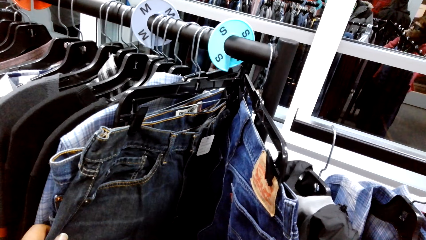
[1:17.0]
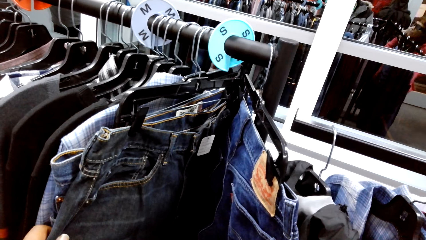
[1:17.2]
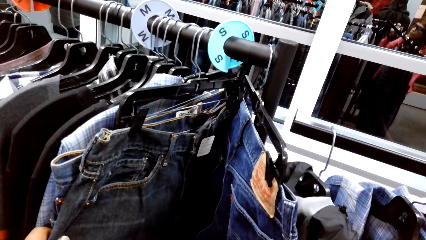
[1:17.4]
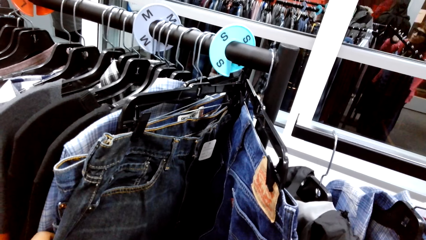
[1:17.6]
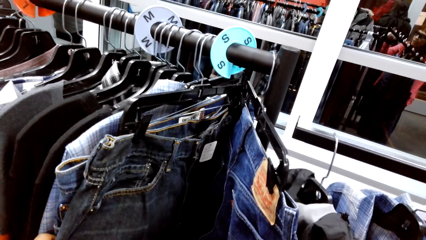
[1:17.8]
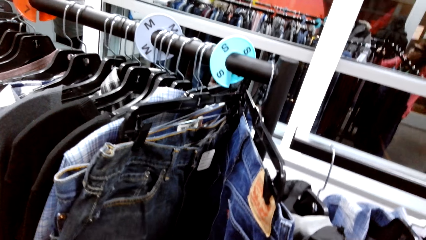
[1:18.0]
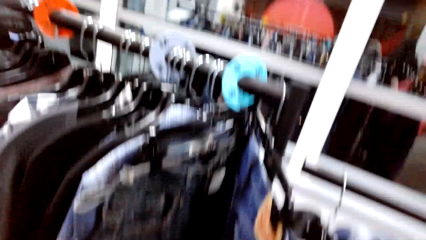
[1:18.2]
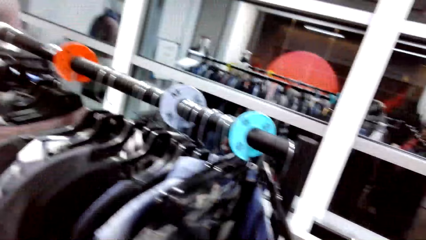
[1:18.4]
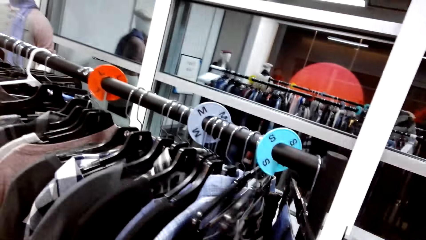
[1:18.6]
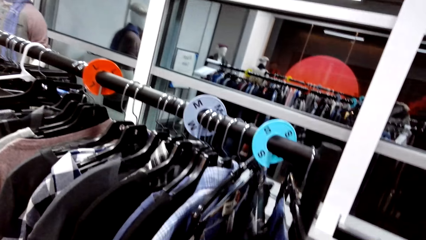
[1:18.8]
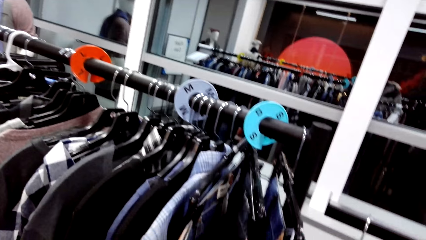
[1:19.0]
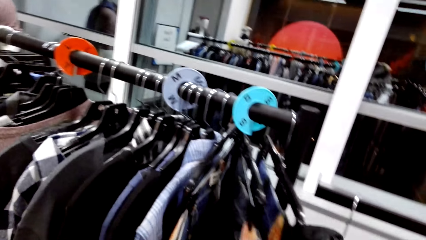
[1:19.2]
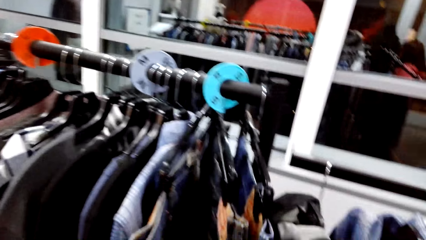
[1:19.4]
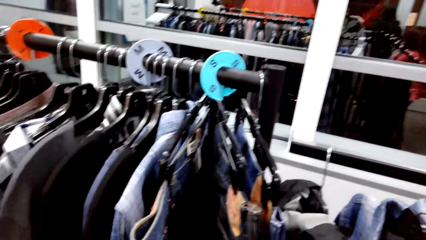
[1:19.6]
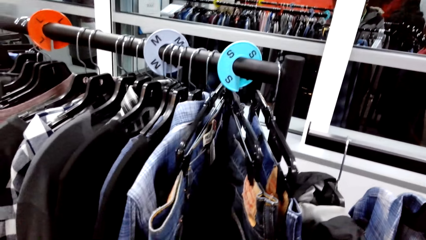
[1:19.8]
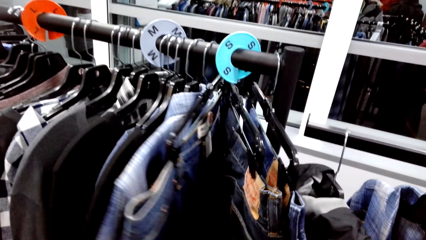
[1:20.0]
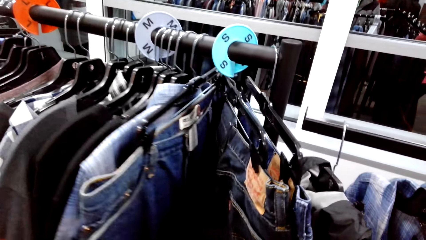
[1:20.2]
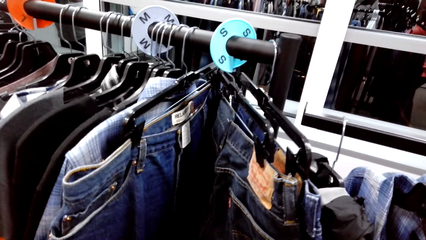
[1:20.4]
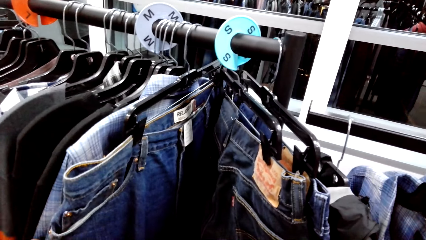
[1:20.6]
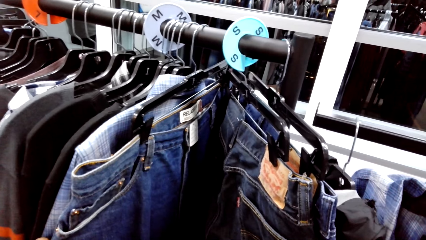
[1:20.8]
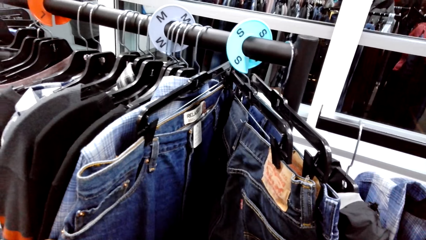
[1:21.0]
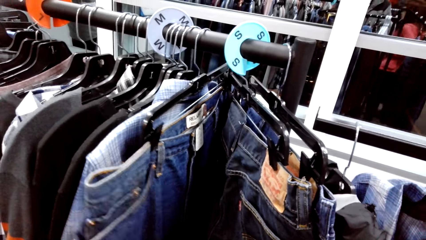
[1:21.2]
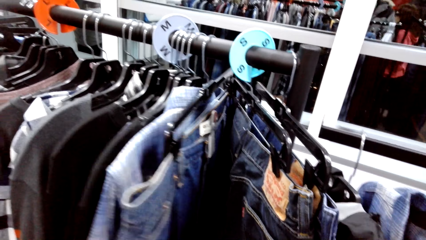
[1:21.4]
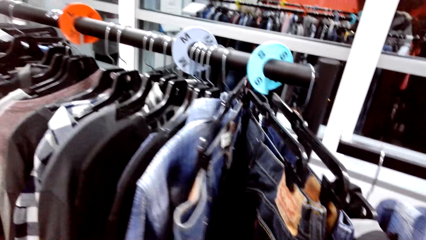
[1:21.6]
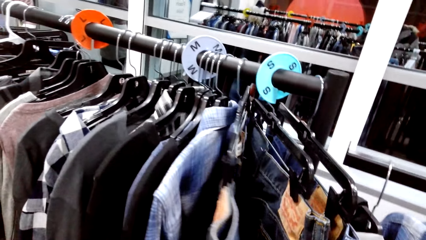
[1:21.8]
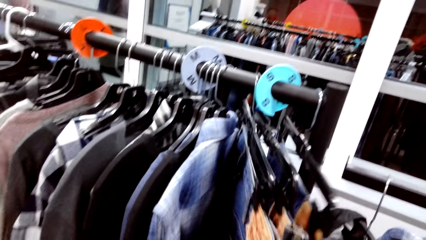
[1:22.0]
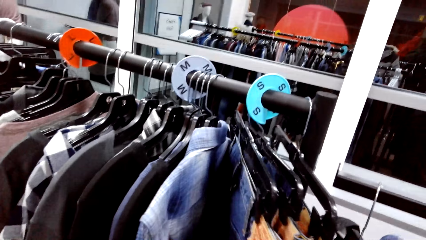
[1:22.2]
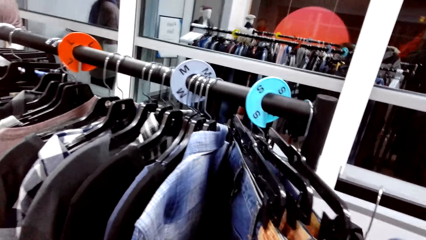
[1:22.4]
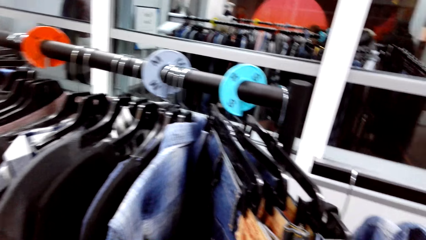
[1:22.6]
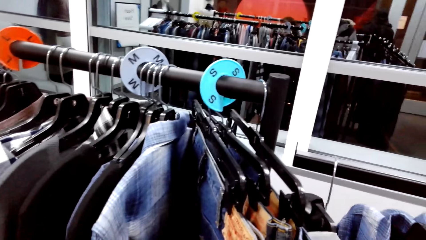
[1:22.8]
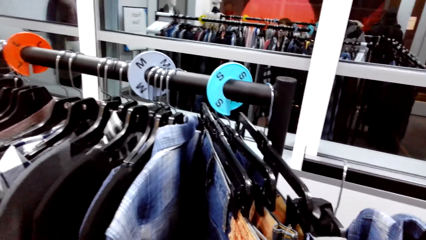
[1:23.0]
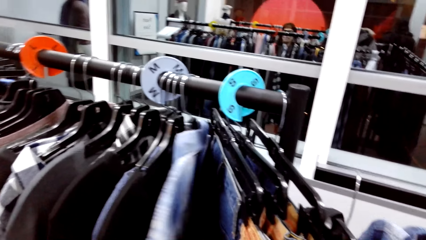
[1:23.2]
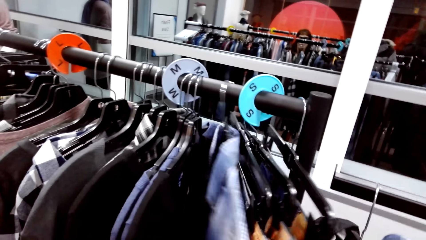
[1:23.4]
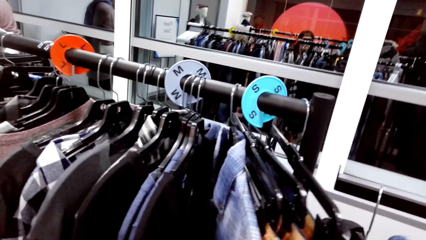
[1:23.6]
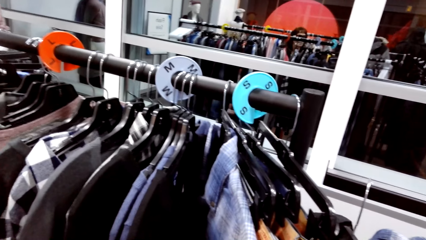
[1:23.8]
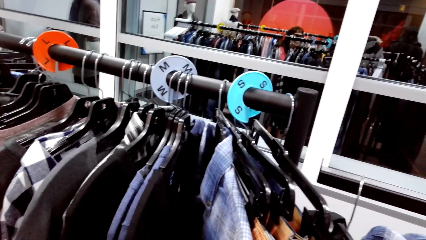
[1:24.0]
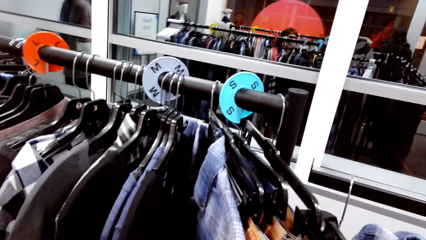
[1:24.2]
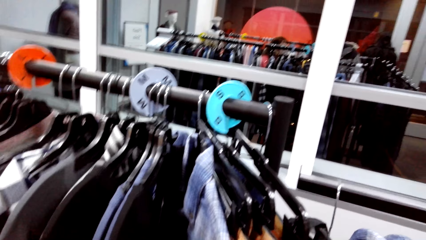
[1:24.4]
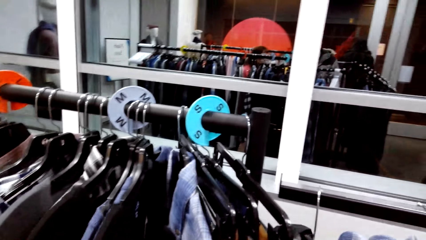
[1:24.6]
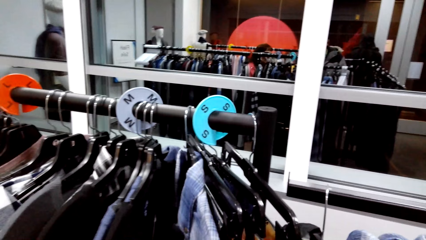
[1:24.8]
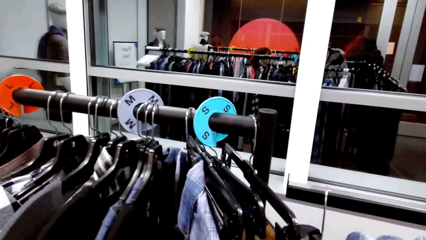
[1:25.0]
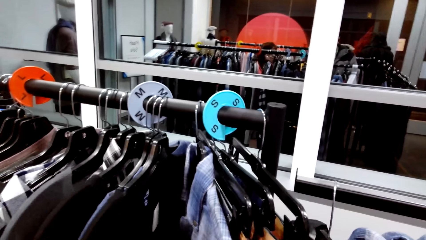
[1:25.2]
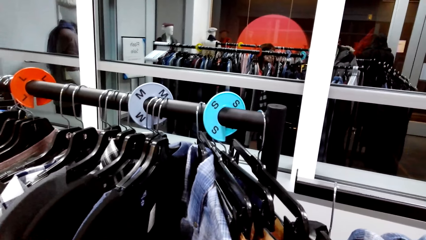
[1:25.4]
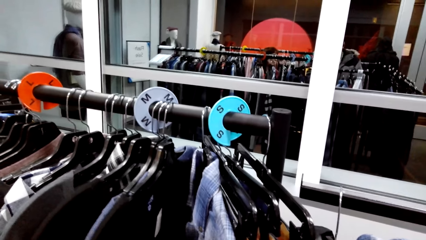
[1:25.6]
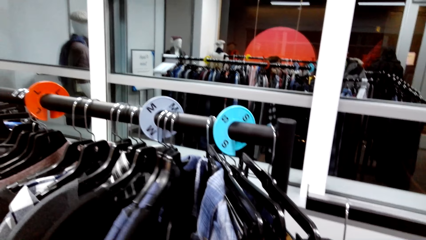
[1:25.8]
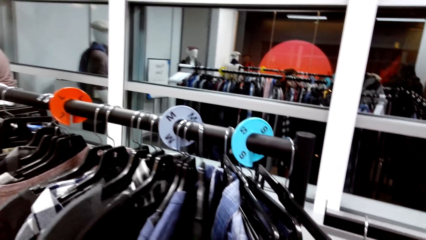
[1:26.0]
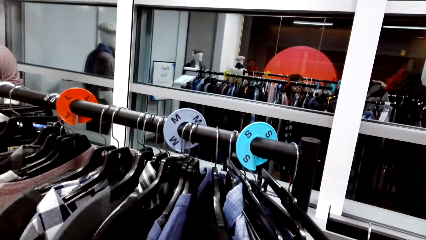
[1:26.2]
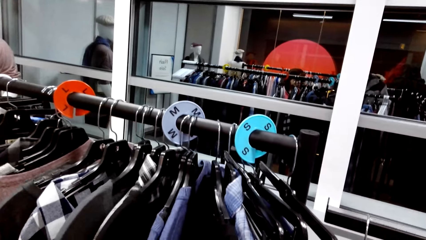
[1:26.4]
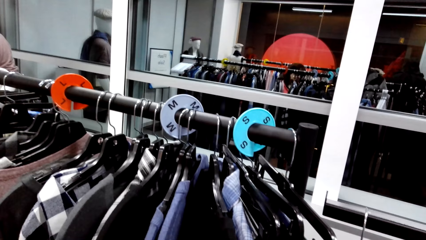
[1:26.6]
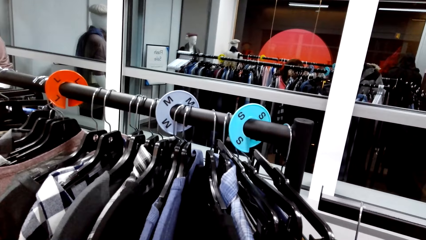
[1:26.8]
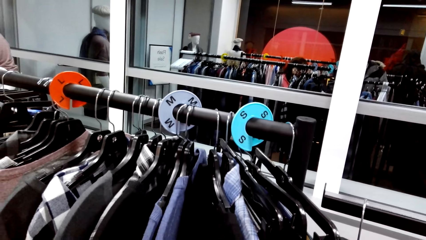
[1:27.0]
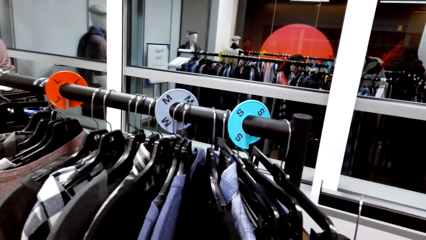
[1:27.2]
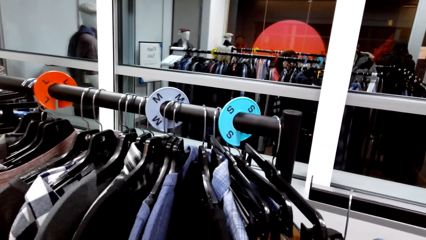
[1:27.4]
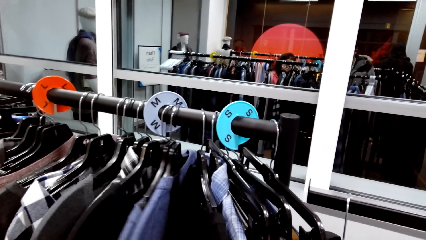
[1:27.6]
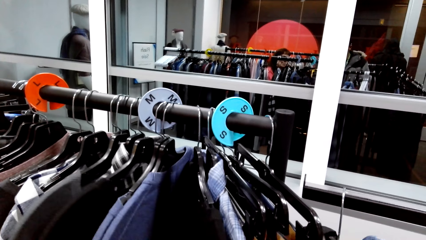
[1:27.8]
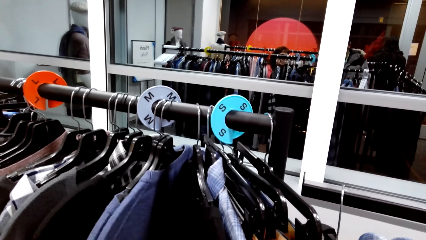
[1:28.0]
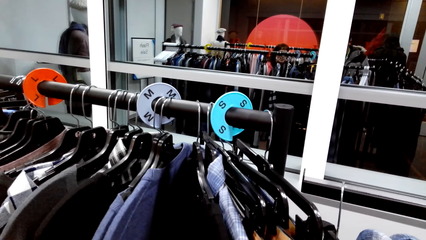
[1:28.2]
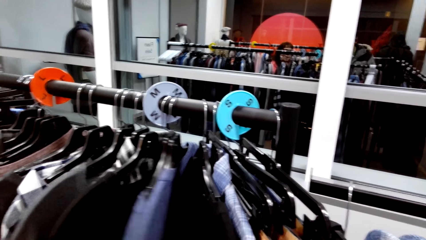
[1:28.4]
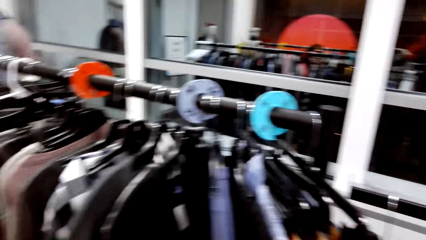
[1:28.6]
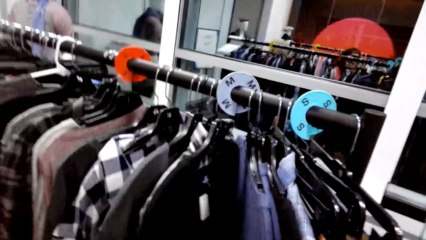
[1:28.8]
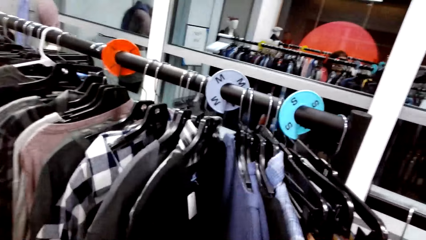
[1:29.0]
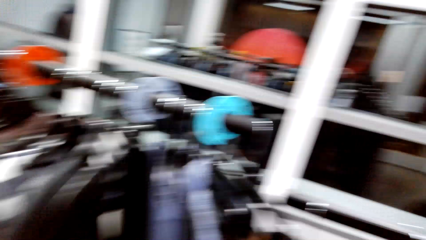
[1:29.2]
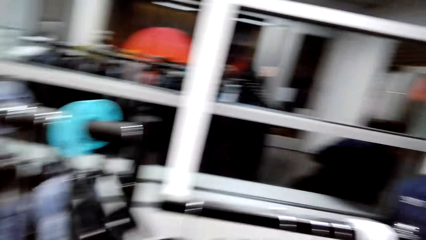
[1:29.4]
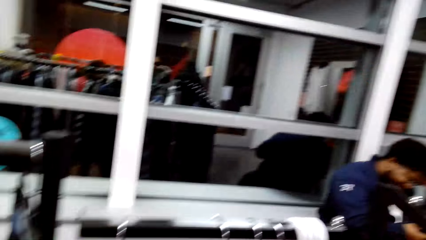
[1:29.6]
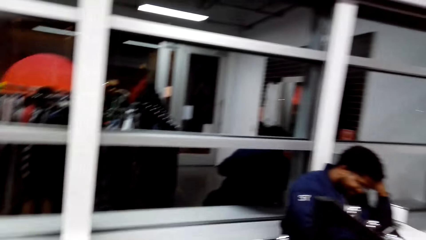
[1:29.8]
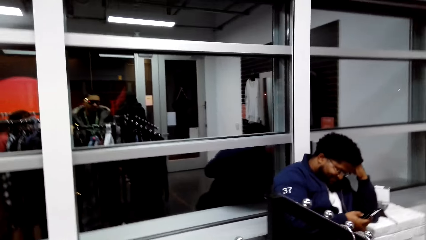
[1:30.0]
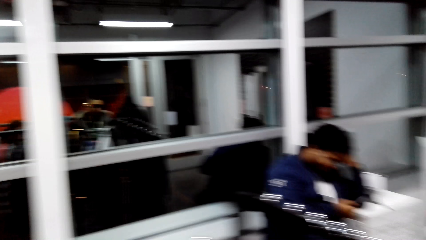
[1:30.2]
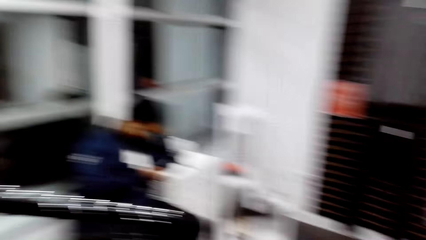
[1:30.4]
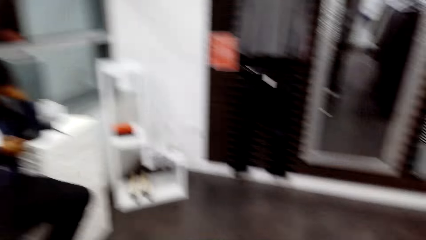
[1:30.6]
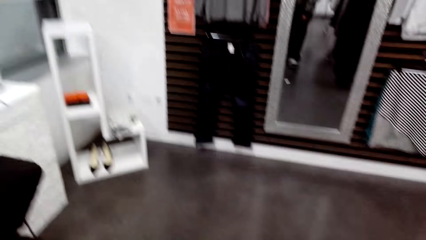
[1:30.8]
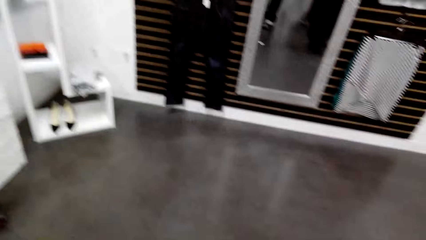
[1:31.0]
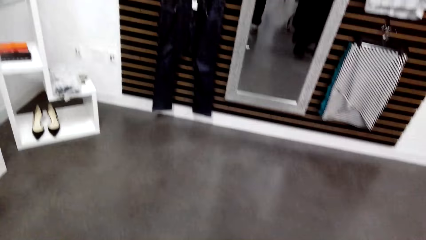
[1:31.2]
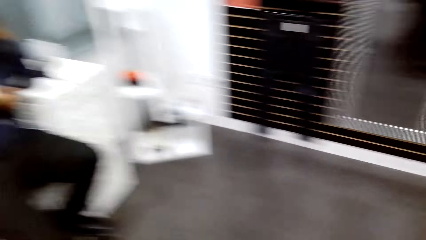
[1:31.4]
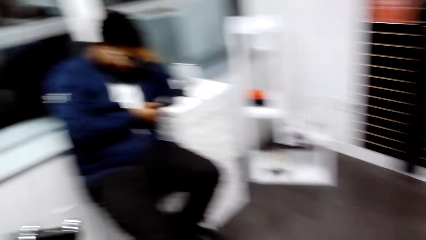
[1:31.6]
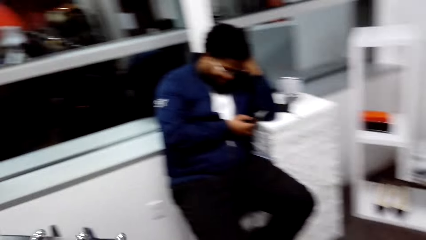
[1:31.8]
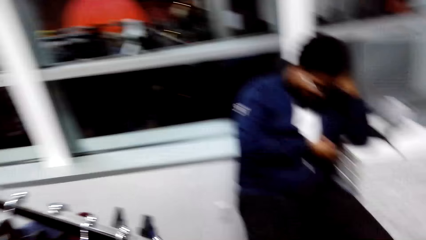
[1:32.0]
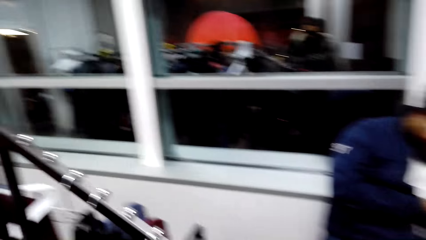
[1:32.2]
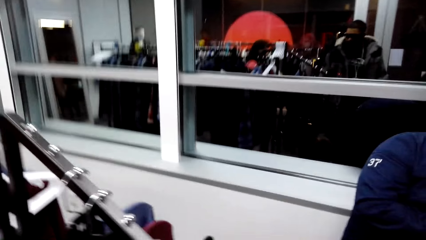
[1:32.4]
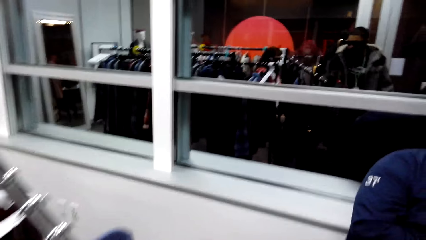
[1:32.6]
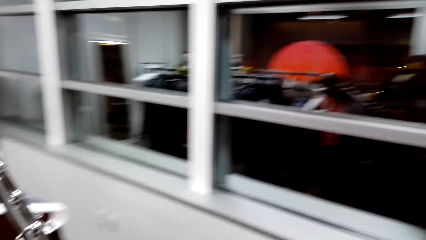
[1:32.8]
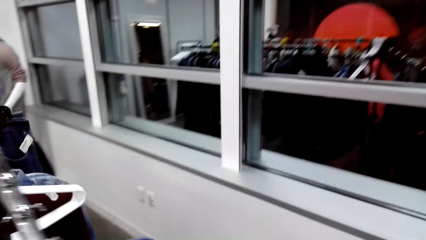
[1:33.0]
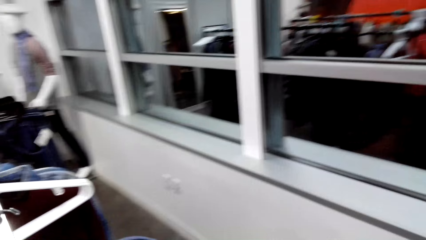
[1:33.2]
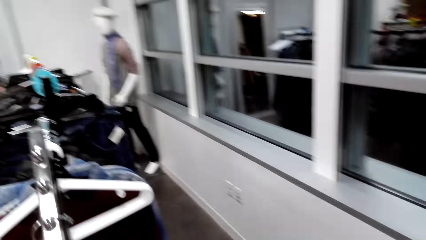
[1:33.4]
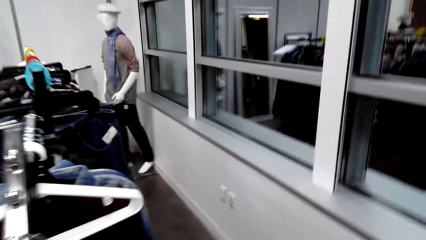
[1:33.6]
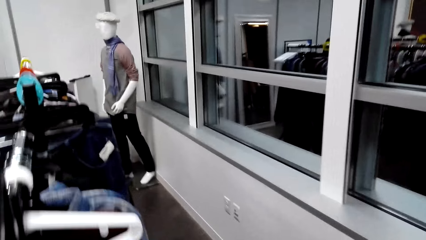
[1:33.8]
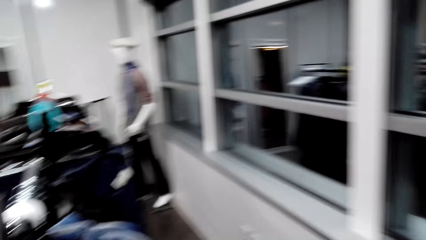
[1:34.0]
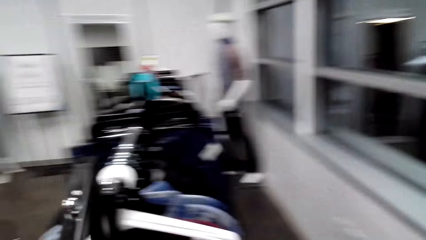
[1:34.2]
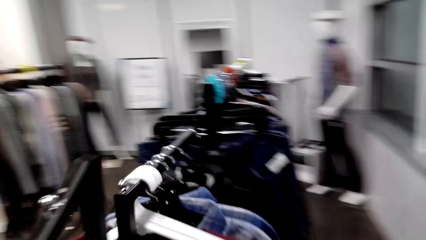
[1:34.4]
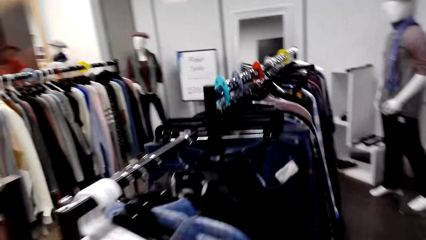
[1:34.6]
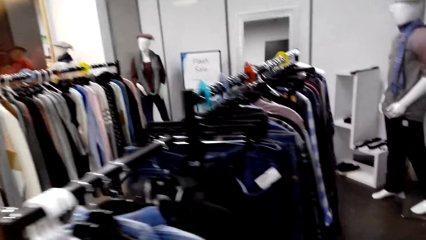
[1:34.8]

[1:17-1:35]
The camera wearer looks around the clothing store. They dialogue with persons. They walk to the other side. They look around the clothing store. They walk around the clothing store.
